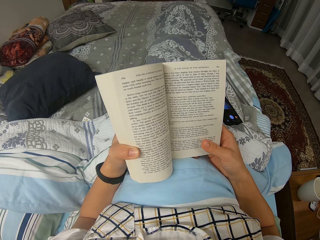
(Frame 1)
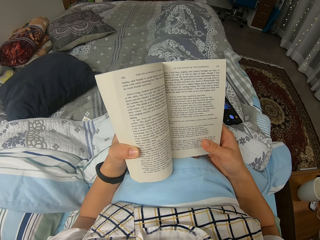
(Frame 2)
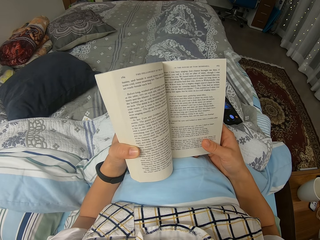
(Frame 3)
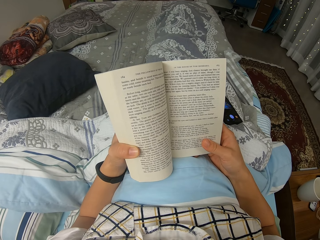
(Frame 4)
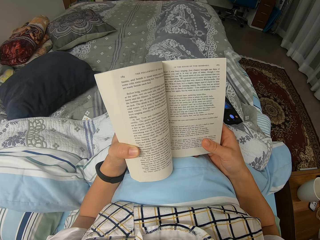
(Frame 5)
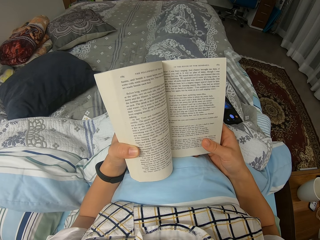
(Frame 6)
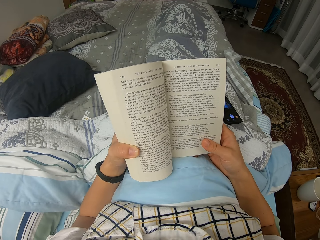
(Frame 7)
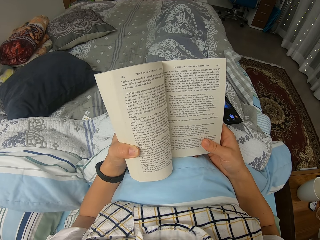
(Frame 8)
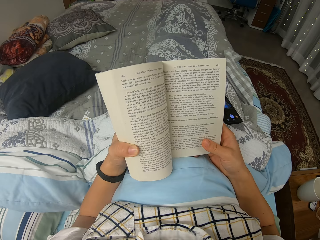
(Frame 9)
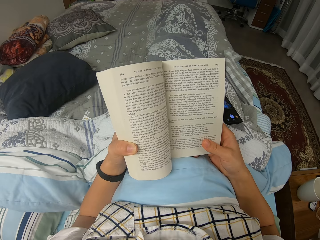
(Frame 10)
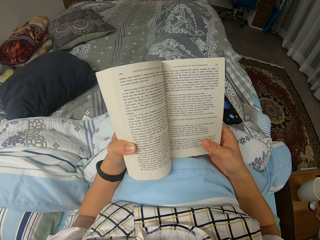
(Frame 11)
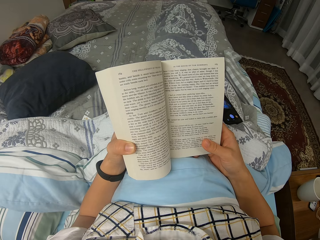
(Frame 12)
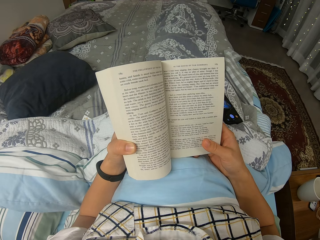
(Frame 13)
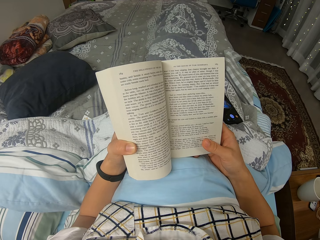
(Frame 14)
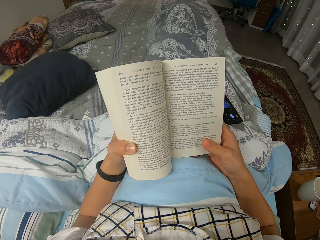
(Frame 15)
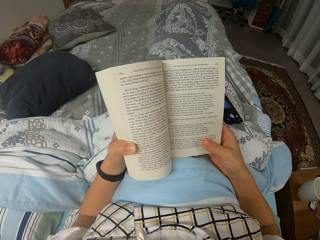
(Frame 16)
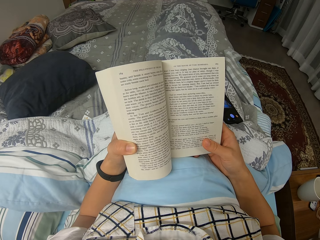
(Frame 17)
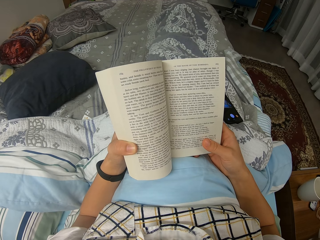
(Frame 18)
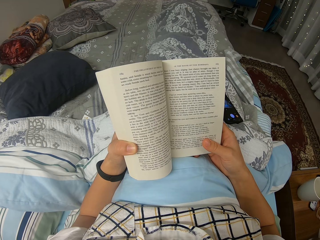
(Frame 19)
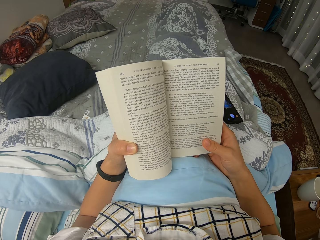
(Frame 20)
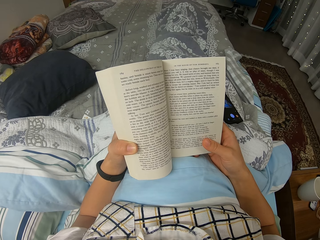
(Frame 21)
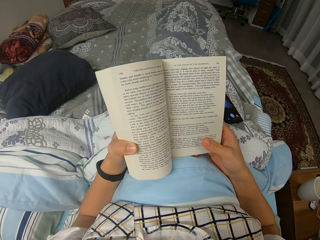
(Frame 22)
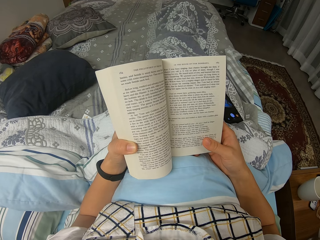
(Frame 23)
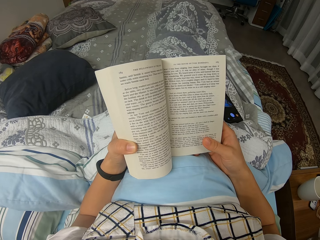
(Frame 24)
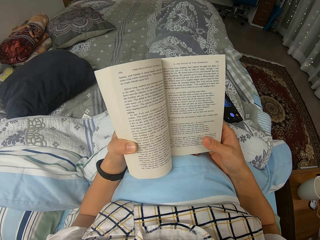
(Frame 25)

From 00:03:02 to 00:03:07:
The camera wearer reads through the novel and holds the novel.

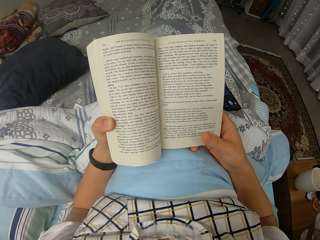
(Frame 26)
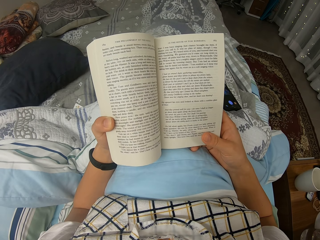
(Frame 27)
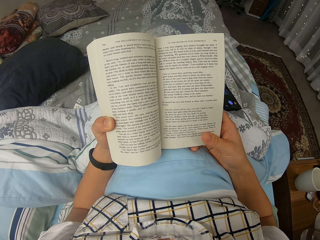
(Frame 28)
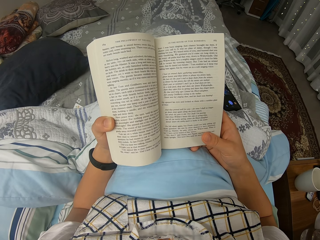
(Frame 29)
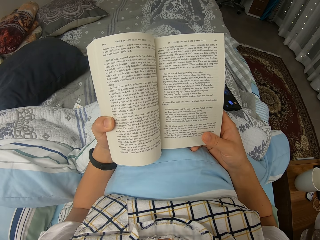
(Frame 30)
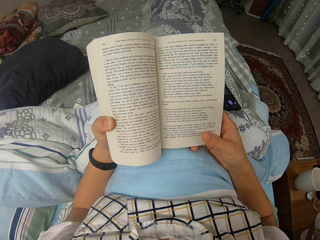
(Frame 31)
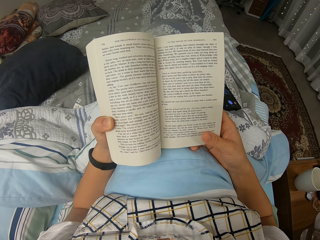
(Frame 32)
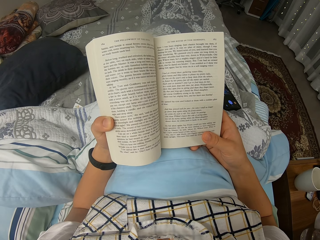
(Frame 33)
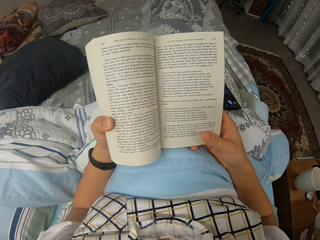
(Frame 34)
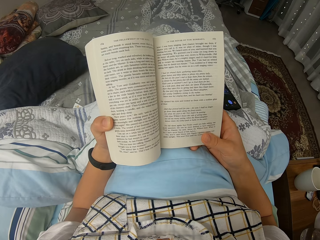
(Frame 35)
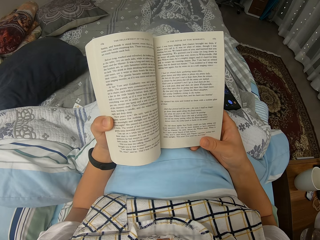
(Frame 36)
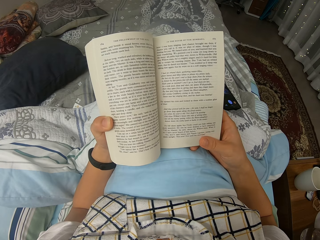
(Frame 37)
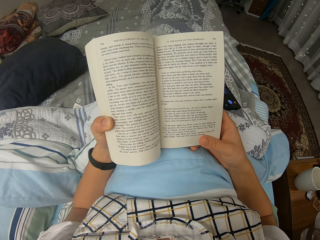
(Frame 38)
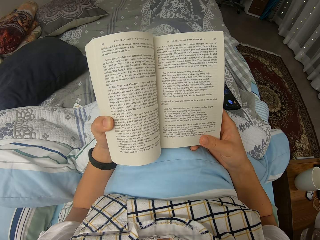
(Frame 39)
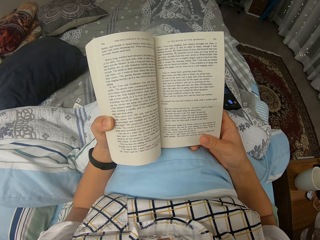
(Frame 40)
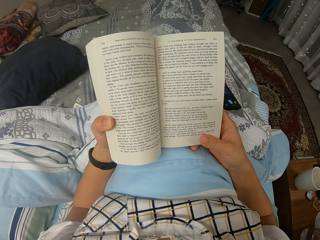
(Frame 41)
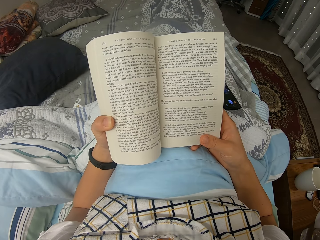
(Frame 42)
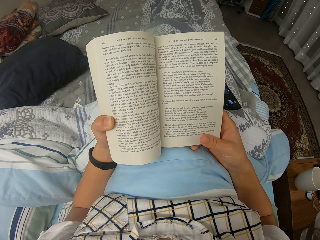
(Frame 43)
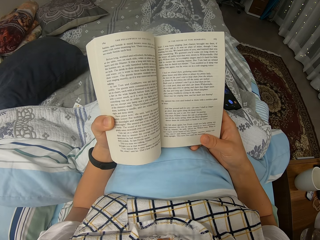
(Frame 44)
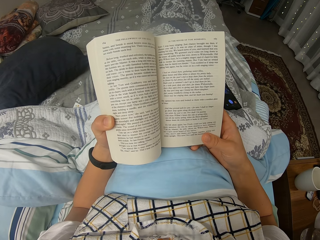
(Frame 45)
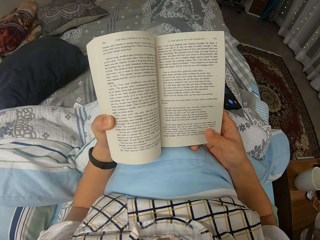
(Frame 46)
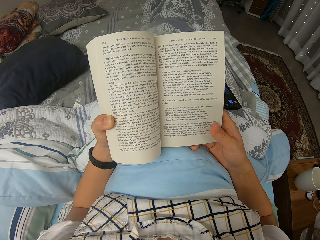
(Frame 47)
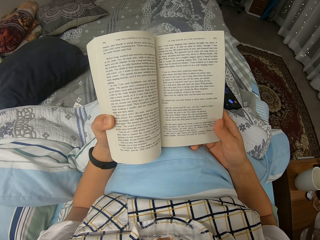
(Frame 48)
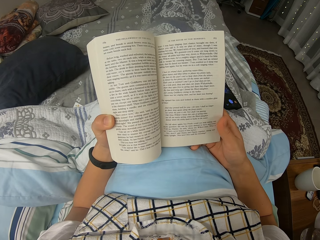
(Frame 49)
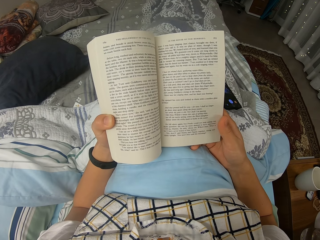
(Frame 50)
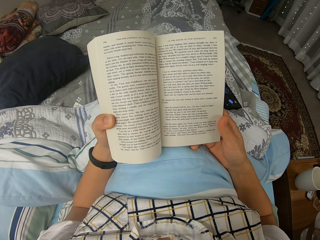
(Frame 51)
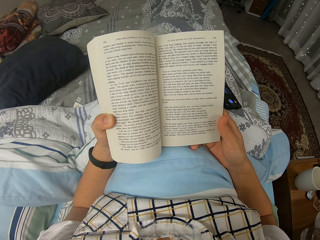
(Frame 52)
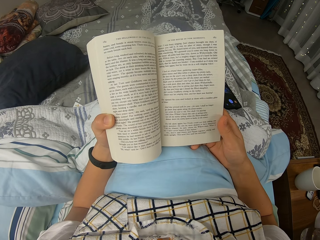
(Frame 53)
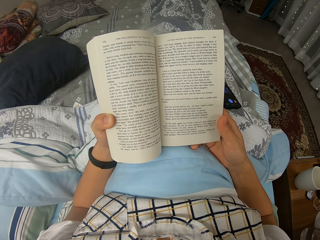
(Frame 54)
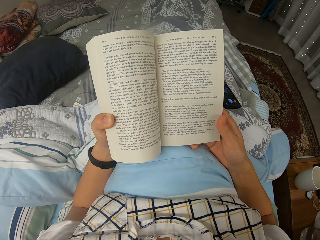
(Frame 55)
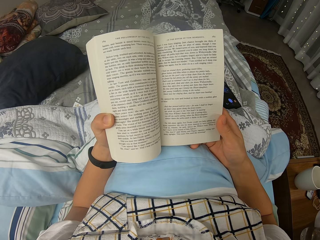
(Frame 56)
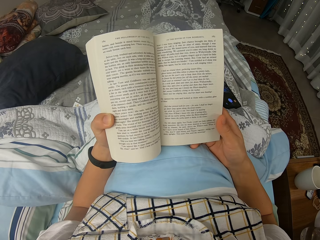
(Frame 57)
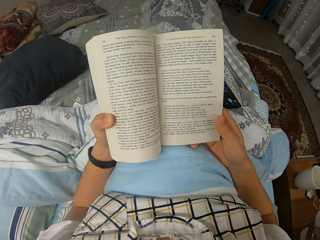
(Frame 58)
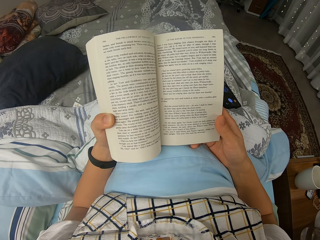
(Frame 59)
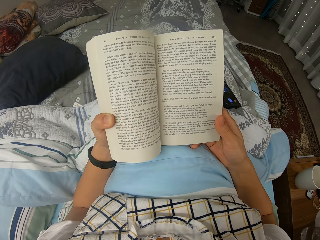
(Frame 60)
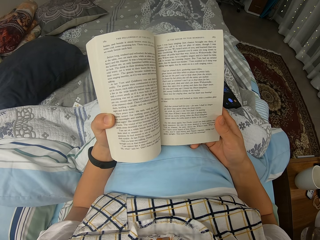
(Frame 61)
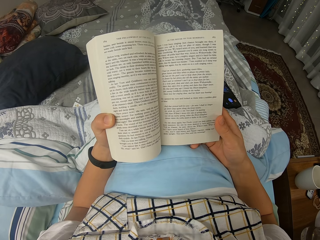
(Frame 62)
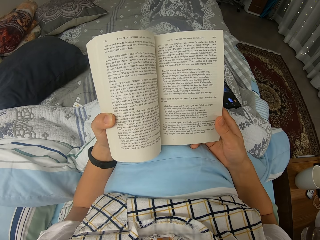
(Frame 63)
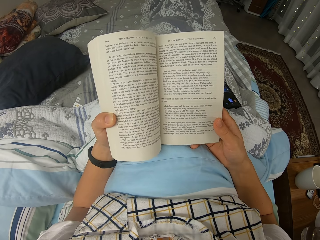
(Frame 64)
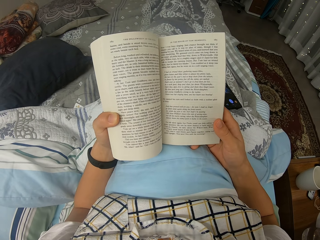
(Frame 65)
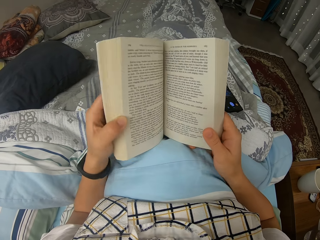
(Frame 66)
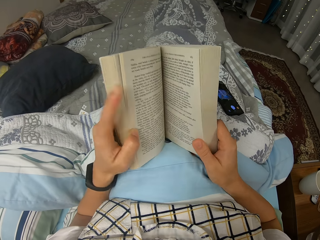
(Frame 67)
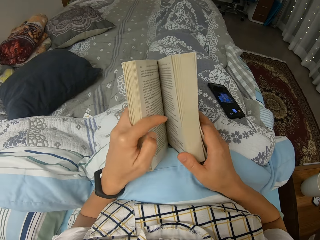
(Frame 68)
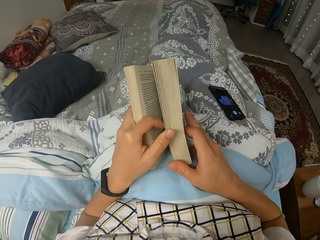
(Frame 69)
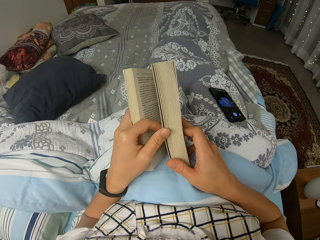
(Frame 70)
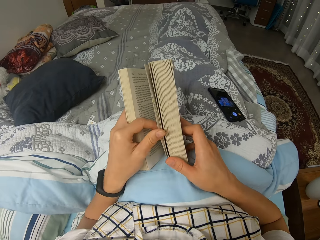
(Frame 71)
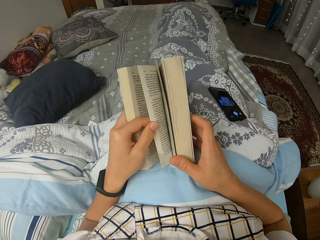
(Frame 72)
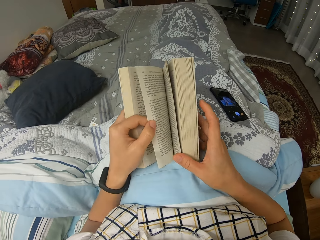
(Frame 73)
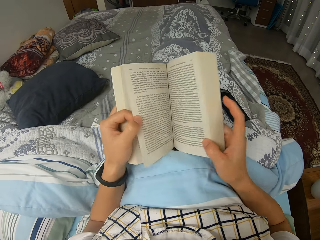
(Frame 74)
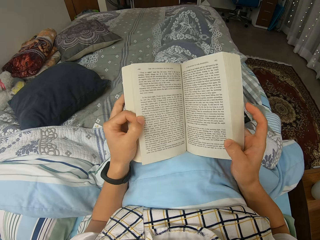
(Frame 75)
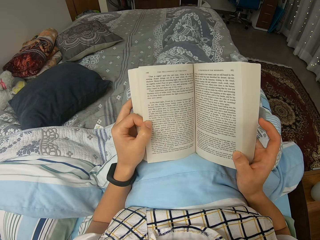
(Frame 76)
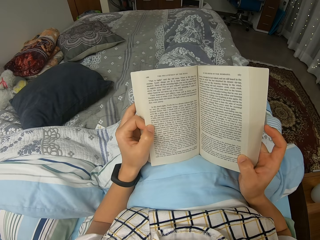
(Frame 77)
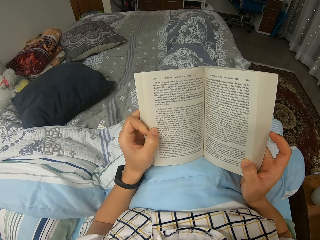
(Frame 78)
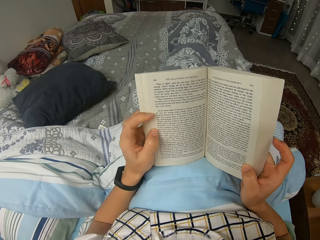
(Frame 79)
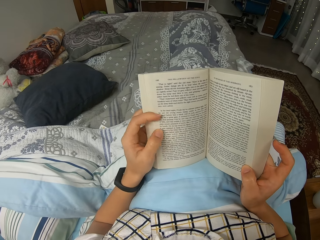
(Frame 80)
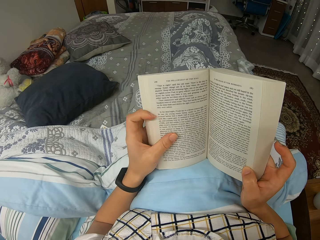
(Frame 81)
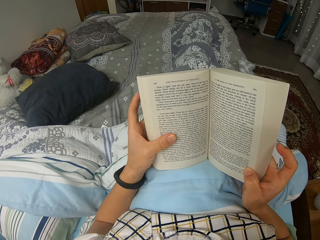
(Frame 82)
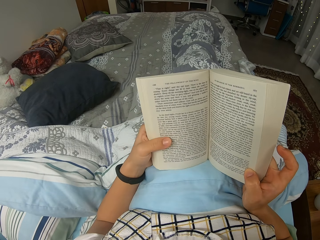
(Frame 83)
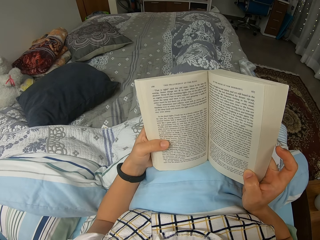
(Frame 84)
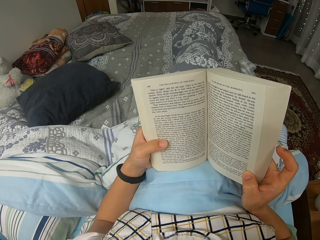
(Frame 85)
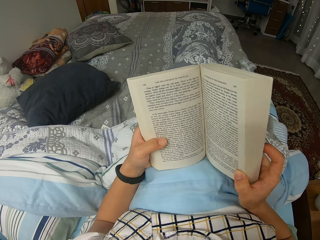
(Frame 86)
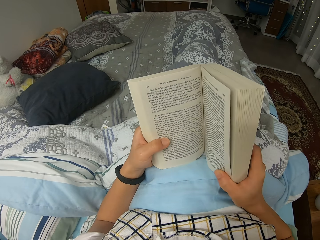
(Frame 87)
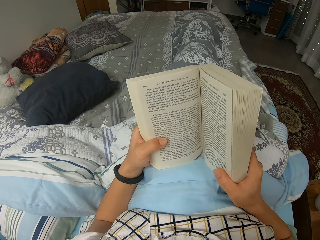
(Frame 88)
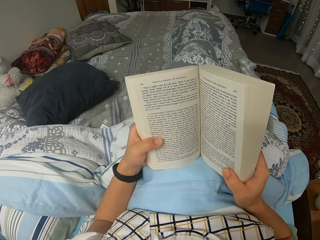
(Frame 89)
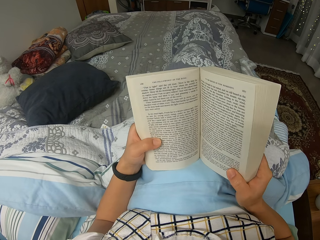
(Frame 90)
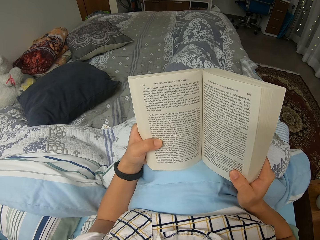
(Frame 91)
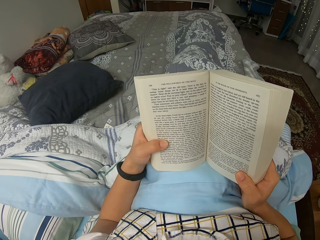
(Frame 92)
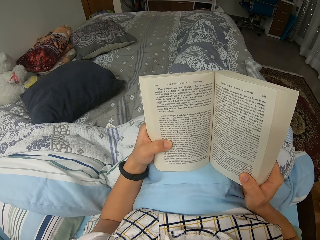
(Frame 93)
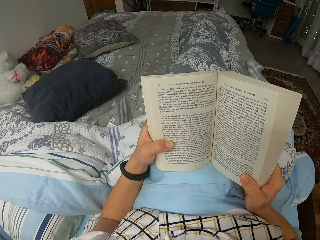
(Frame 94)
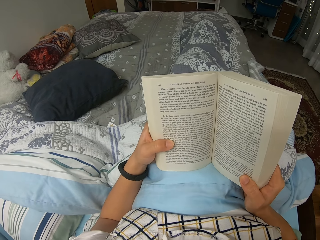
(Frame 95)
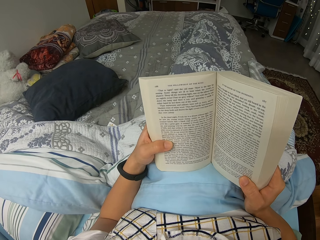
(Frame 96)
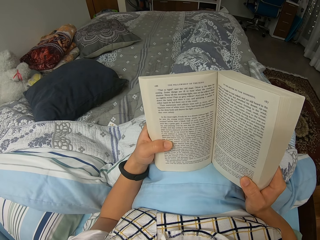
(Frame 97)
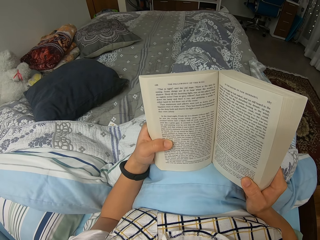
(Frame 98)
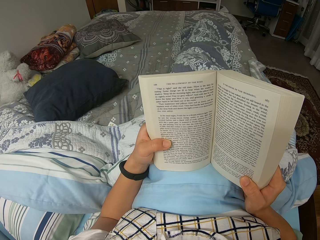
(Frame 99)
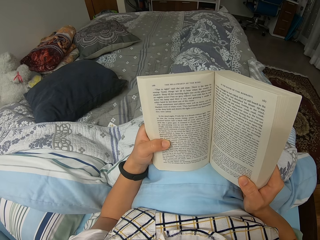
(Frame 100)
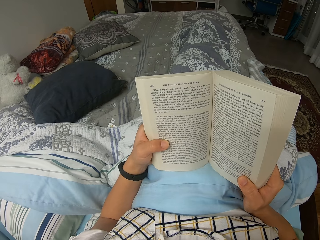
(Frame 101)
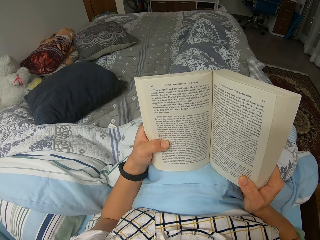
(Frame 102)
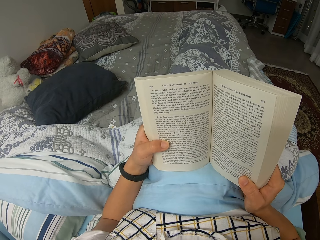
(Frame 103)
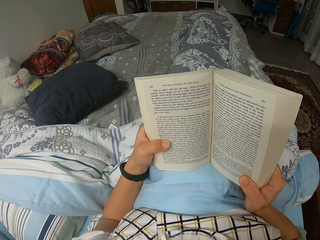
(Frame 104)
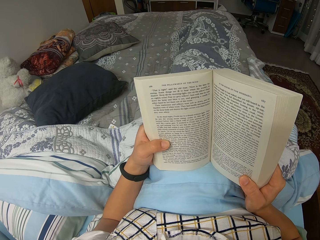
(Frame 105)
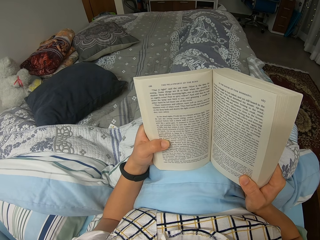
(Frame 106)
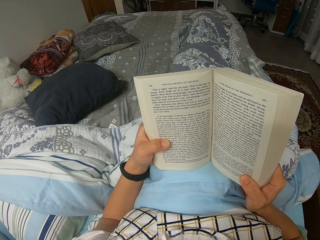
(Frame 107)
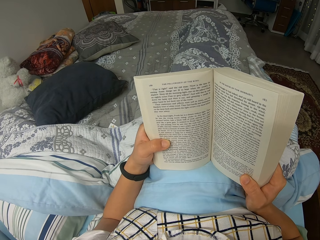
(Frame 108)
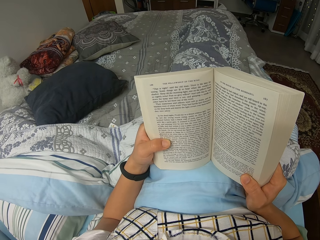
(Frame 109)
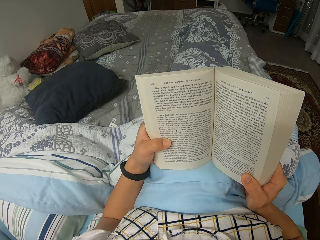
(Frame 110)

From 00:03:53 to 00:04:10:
The camera wearer holds the novel and reads through the novel. They move the right thumb slightly. They read through the novel and hold the novel. They read through the novel, hold the novel, and turn over a page from the novel. They hold the novel and read through the novel.
